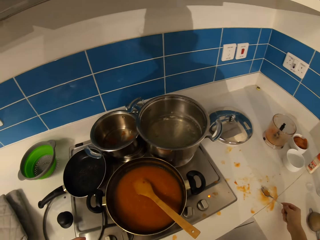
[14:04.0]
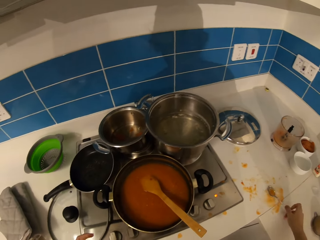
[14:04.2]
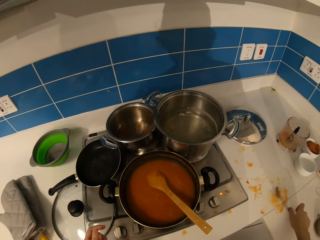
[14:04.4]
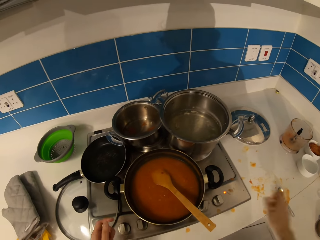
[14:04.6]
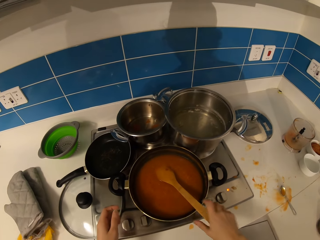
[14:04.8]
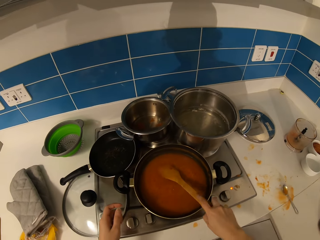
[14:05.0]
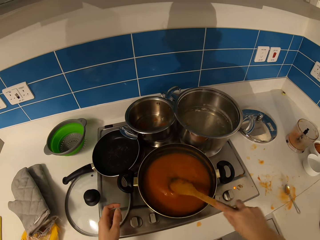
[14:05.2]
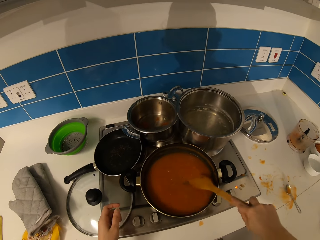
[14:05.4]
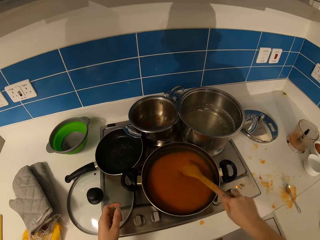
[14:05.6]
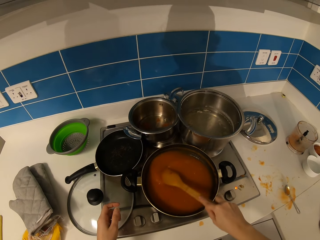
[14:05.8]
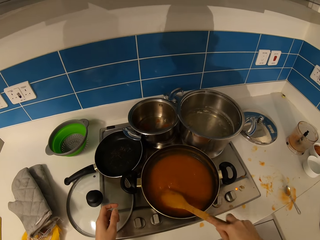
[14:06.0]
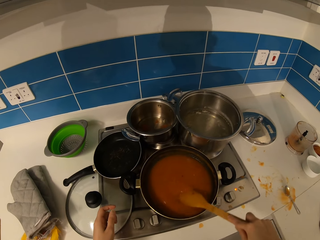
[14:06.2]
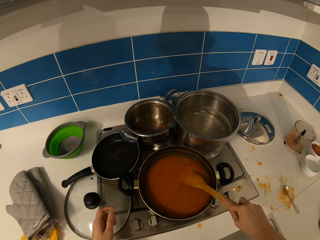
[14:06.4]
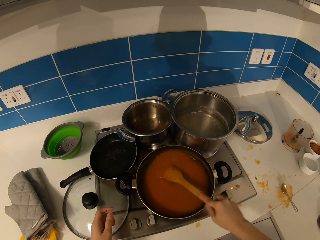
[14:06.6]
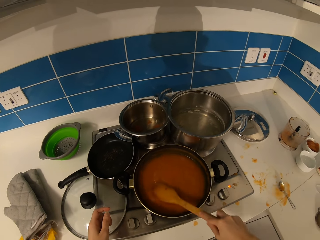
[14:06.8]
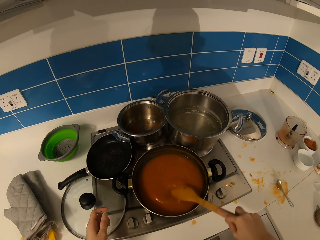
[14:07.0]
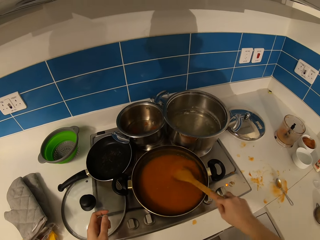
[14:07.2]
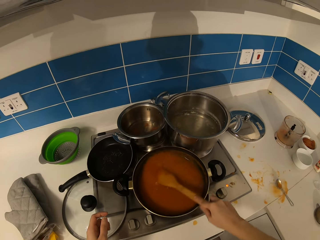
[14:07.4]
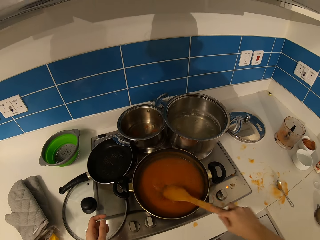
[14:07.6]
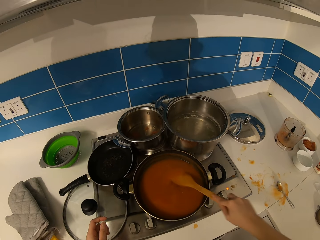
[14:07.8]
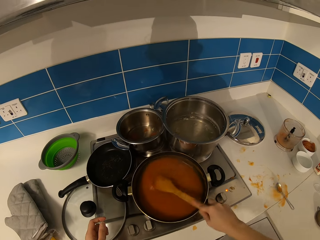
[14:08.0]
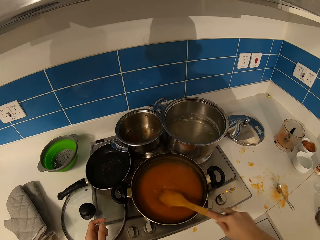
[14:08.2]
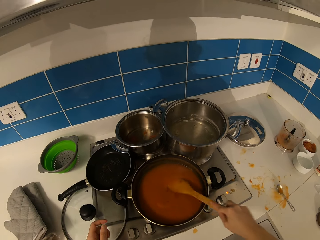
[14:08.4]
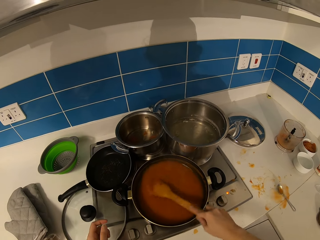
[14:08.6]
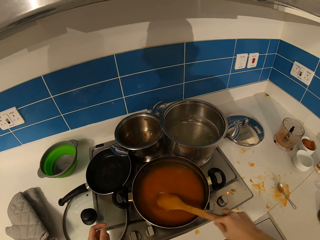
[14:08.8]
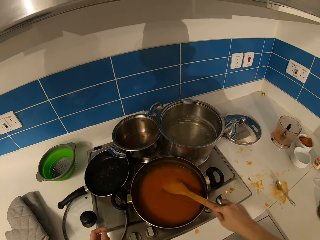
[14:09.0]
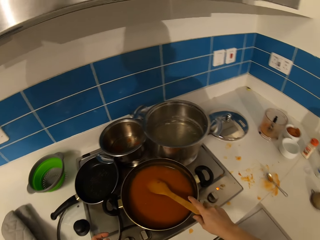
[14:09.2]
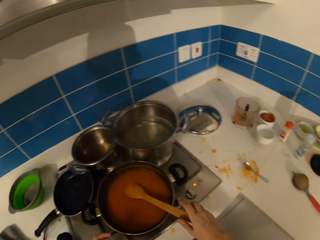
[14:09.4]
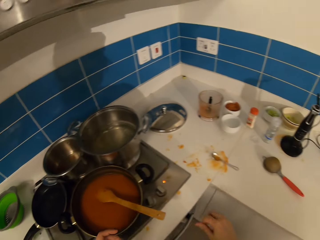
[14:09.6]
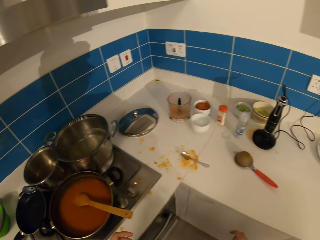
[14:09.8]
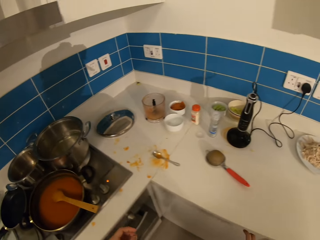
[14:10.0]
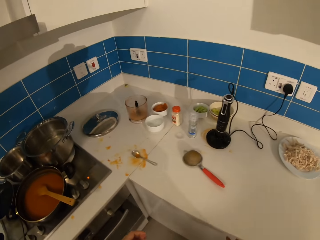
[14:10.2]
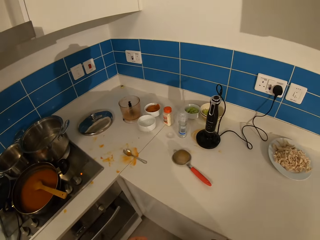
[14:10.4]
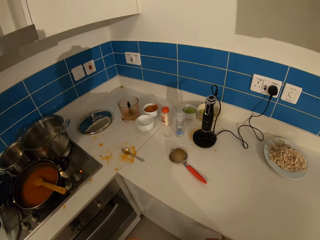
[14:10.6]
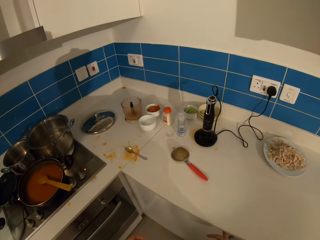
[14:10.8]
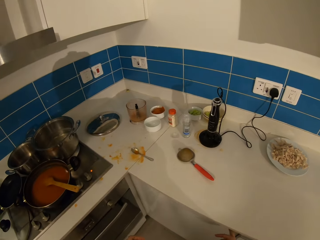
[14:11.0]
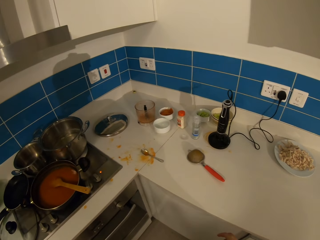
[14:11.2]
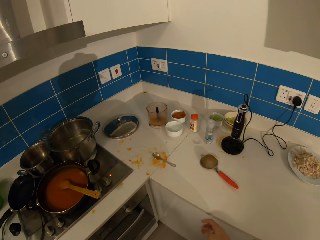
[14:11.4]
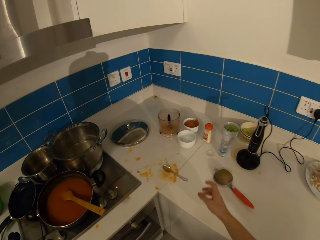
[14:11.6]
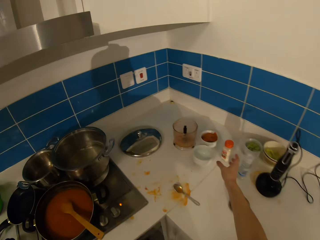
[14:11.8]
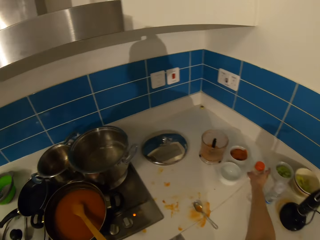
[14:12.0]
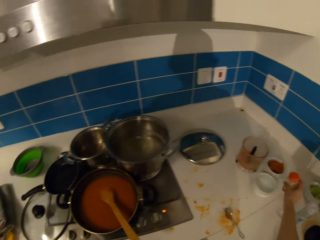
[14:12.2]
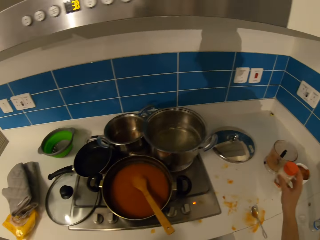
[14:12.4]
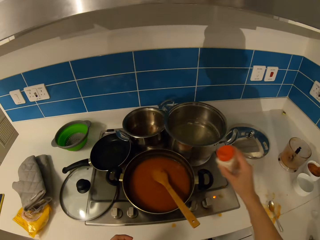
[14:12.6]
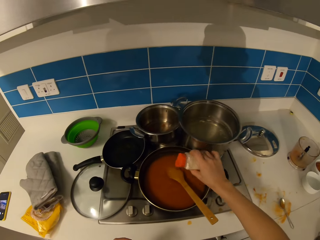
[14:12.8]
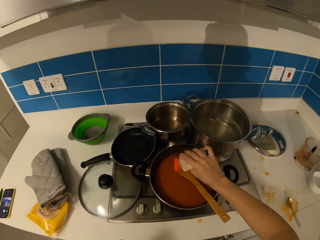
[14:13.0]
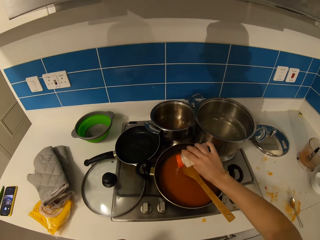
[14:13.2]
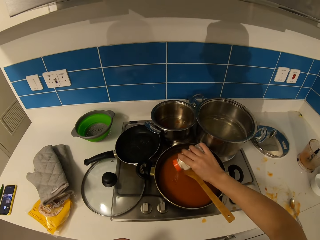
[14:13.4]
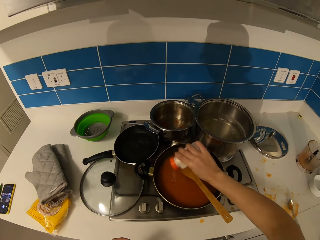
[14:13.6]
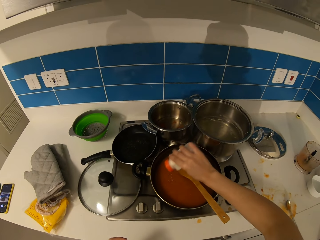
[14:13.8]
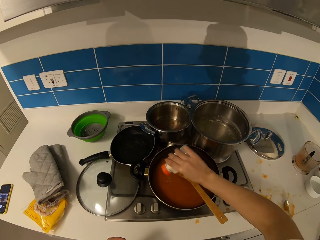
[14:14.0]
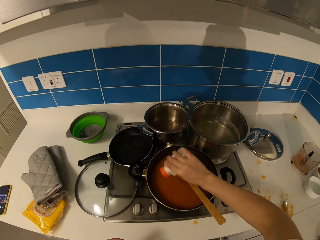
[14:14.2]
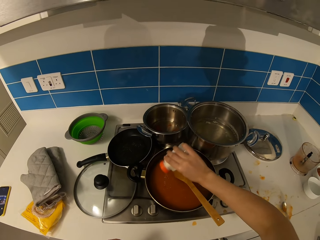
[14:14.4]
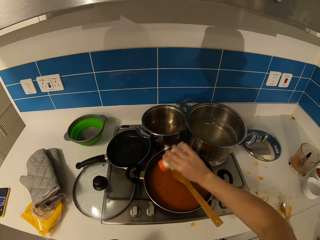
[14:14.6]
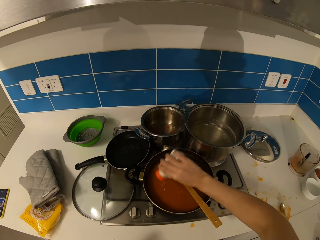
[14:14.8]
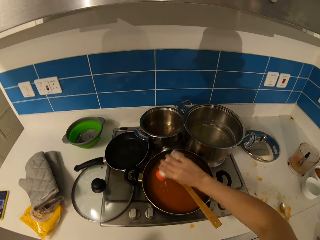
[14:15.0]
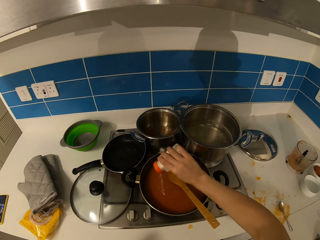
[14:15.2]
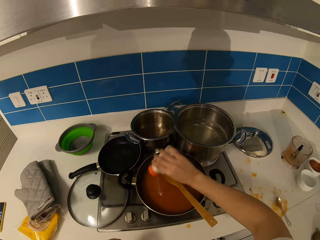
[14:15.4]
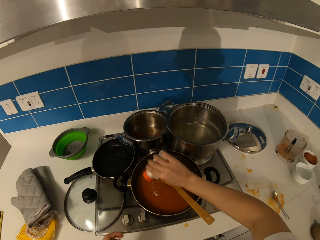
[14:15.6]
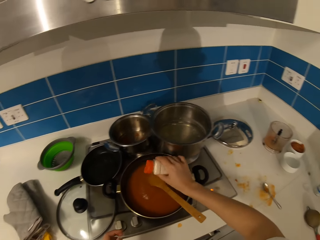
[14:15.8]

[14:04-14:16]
The camera wearer puts the spoon on the table. They pick up the wooden spoon. They stir the stew. They put the wooden spoon down. They look around. They take the salt shaker. They pour salt in the stew.
